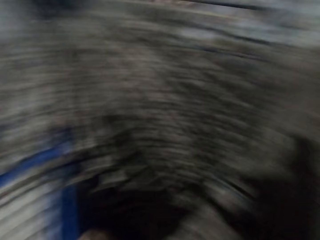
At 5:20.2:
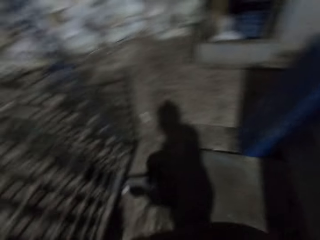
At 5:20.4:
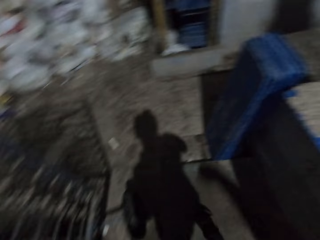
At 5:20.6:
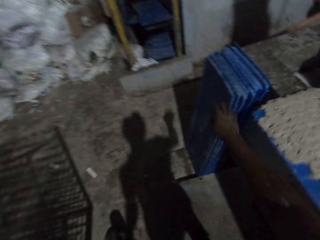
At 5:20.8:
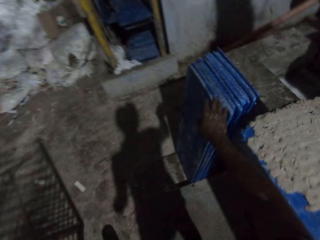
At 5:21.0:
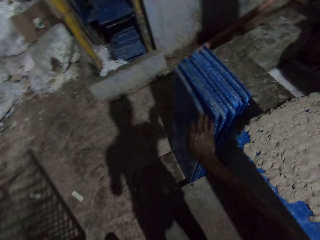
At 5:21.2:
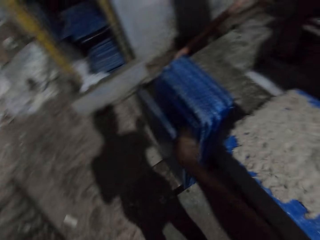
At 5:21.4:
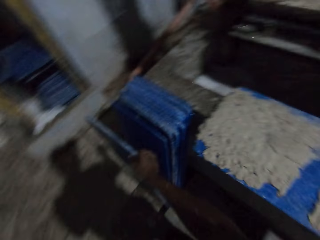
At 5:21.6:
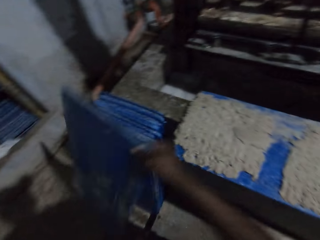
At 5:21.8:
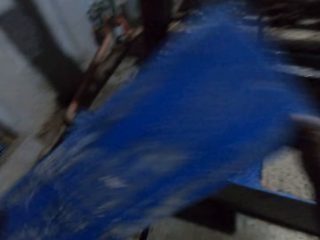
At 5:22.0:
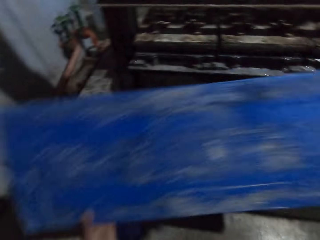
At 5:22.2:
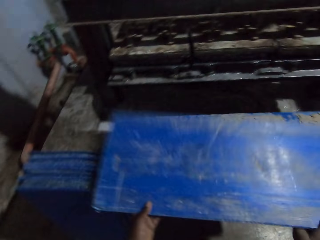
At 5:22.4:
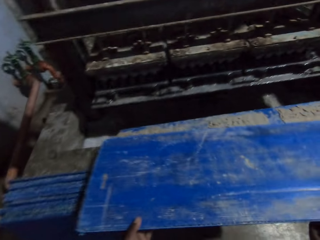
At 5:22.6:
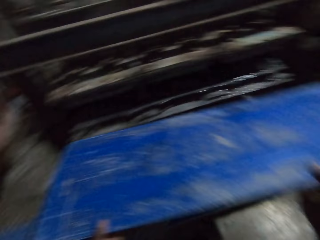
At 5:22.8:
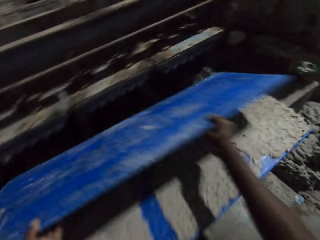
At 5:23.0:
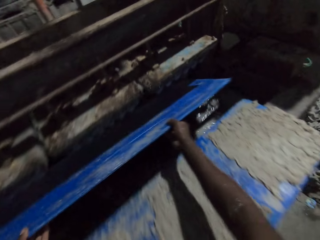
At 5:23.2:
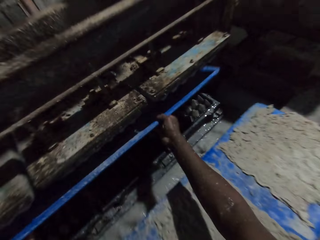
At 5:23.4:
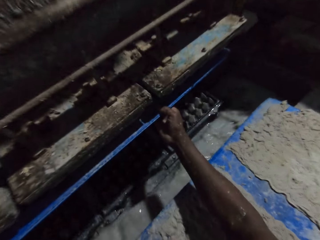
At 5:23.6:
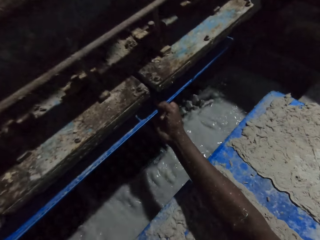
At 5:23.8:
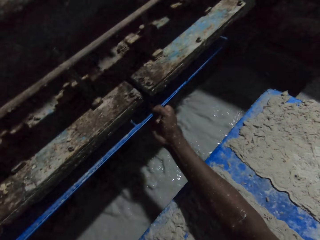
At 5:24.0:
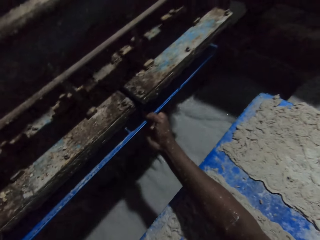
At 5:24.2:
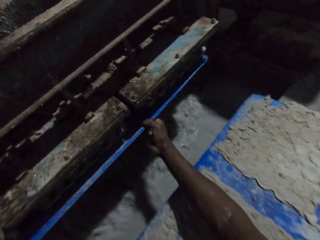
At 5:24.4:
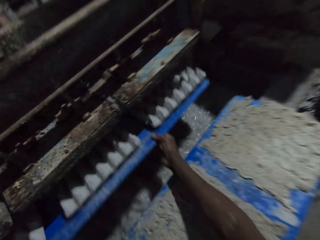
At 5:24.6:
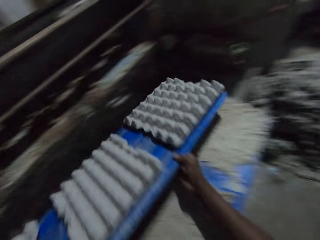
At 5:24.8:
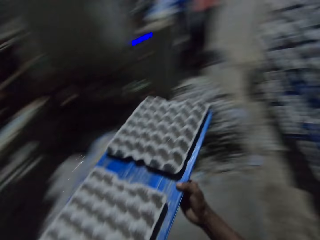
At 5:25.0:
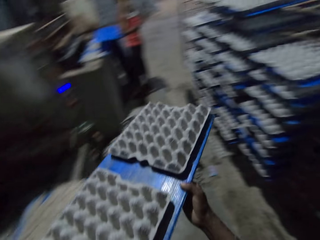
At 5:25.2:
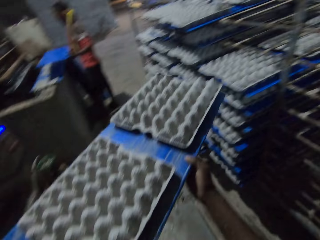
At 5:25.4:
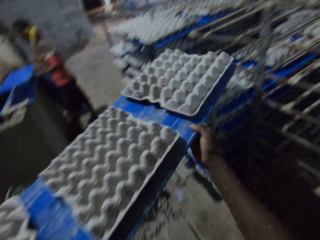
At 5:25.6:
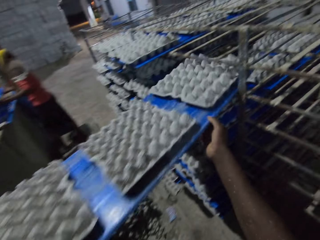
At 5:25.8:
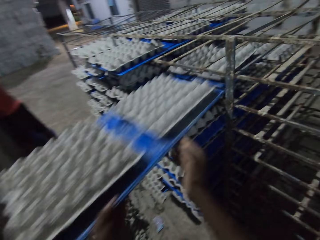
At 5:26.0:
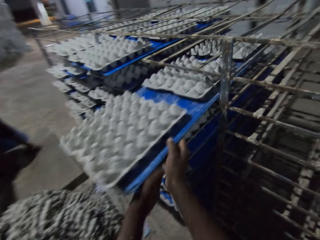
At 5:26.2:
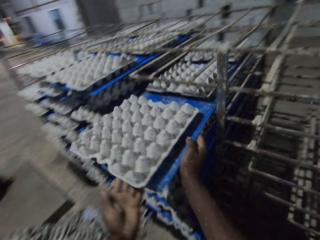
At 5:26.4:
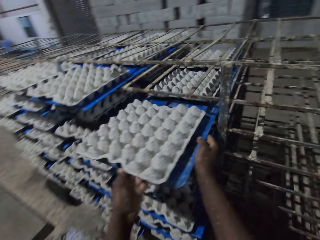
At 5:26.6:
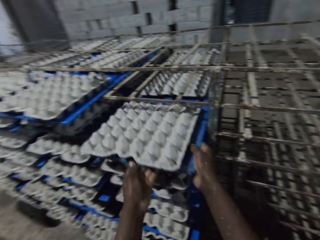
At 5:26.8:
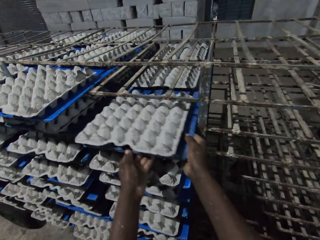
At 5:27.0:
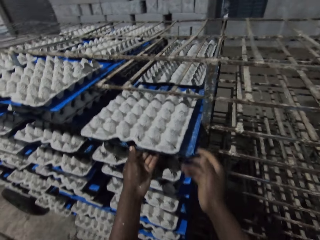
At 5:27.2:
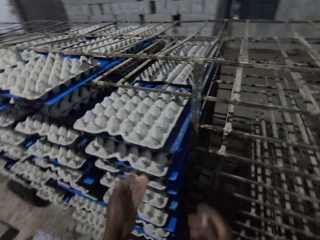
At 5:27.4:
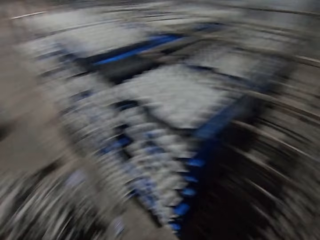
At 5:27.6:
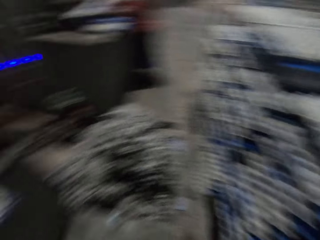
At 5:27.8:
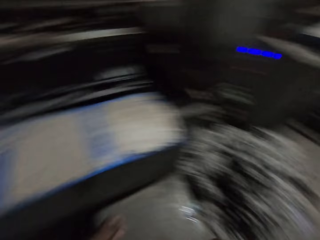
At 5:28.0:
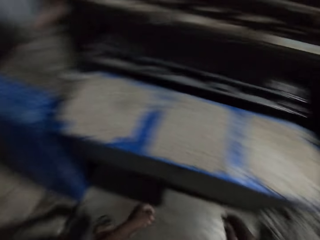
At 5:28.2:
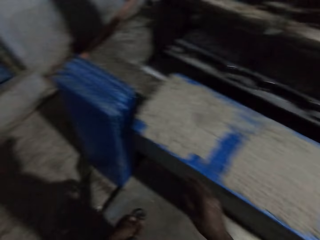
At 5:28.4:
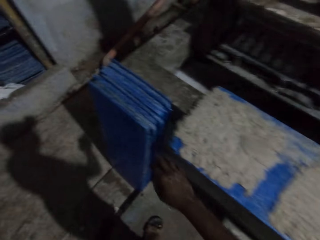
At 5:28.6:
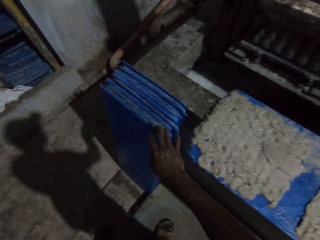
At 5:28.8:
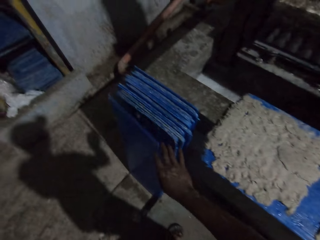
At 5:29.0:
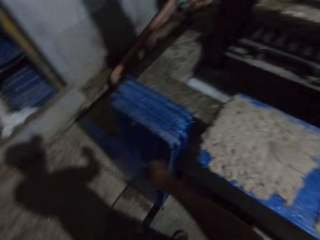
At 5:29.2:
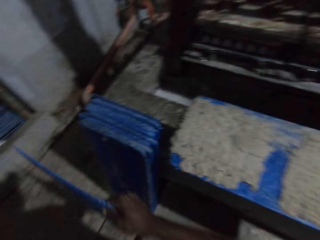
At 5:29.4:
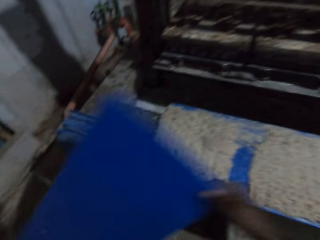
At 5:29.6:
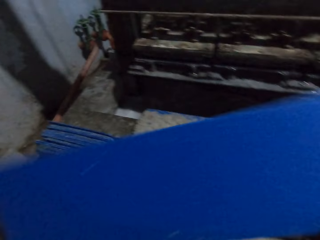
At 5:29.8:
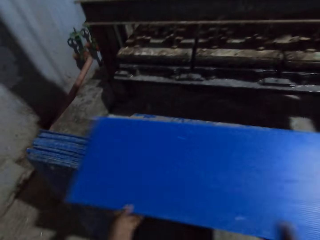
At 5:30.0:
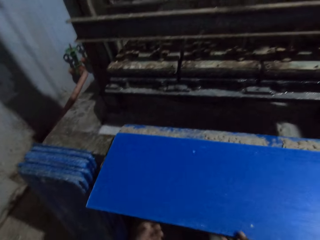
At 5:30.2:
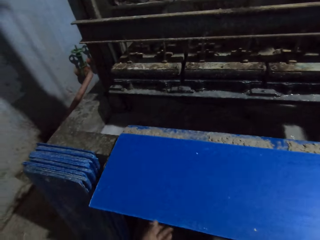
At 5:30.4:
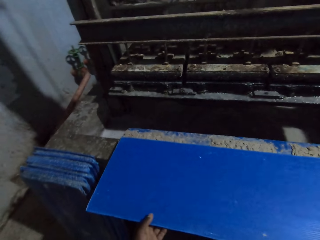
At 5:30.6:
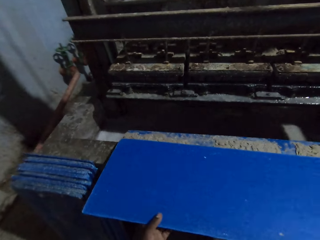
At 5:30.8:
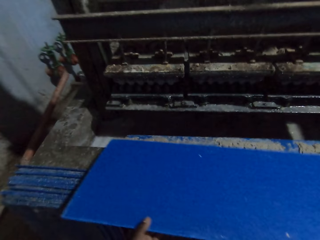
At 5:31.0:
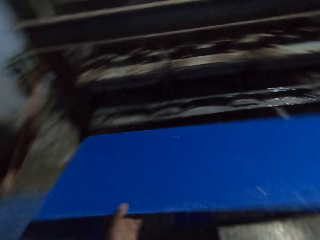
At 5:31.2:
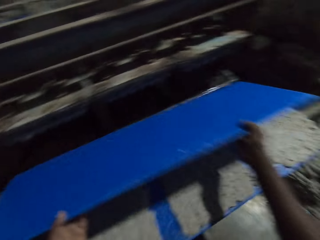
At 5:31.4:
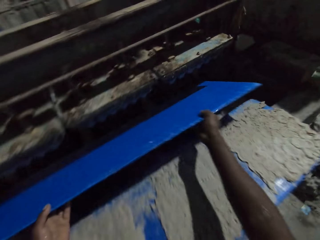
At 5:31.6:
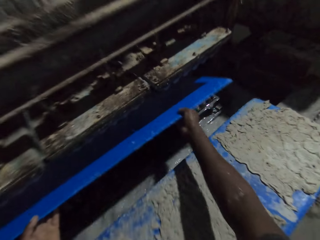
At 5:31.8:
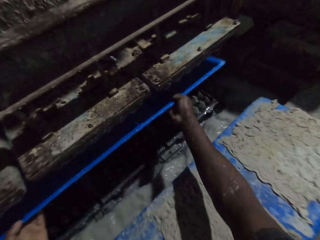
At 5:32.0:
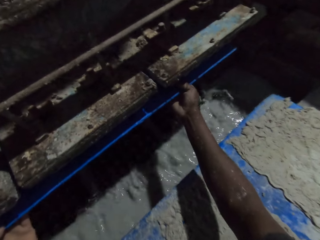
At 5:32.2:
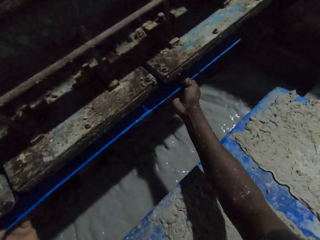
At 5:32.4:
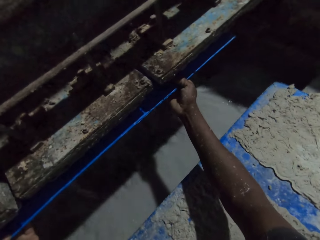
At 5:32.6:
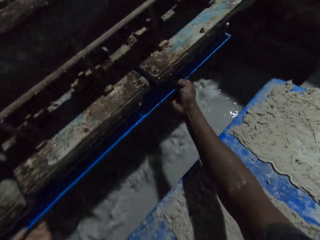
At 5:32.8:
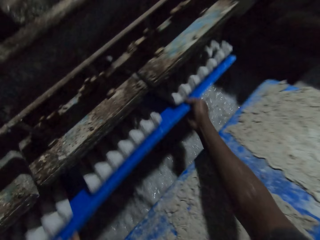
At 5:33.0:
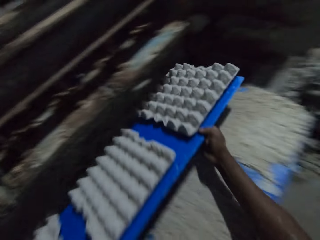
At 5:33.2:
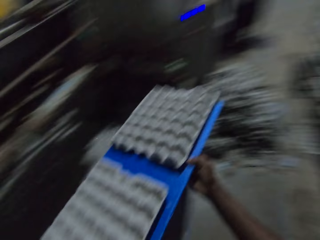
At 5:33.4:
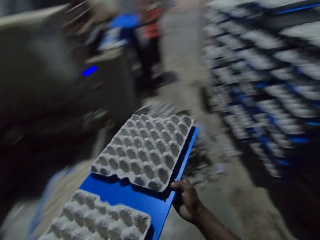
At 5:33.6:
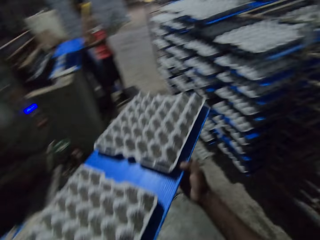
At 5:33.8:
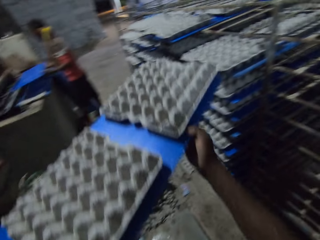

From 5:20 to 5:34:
The camera wearer picks a plank or shelving board from the floor with his right hand. He drops the plank on the pavement with both hands. He adjusts the shelving board. He puts the plank in the egg crate making machine with both hands. He collects trays in a tray machine. He brings the plank out of the egg crate making machine with both hands. A man carries a plank with both hands. The camera wearer drops the plank in the shelf with both hands. He puts trays in a tray trolley. He picks a plank from the floor with his right hand. He adjusts the shelving board. He drops the plank on the pavement with both hands. He puts the plank in the egg crate making machine with both hands. He collects trays in the tray machine. He brings the plank out of the egg crate making machine with both hands.

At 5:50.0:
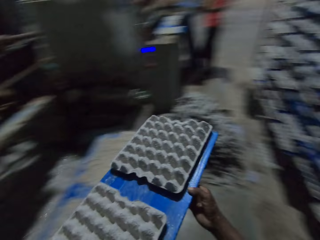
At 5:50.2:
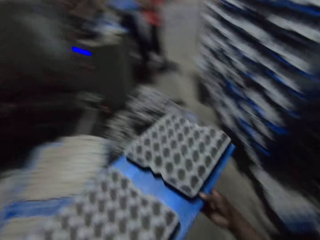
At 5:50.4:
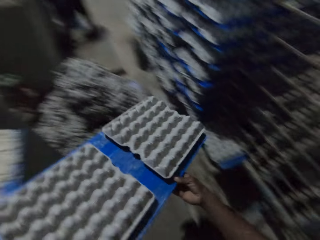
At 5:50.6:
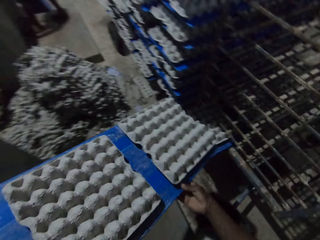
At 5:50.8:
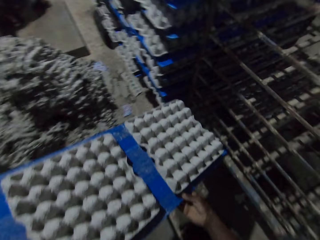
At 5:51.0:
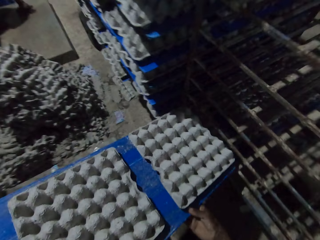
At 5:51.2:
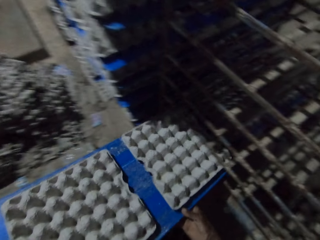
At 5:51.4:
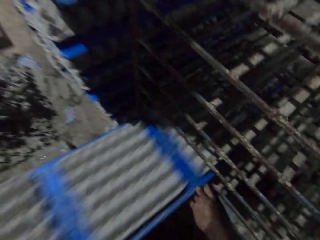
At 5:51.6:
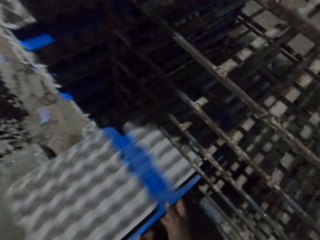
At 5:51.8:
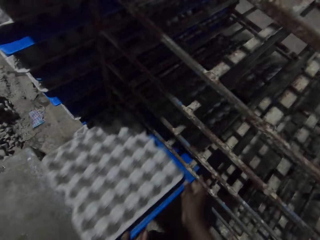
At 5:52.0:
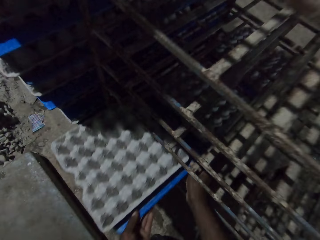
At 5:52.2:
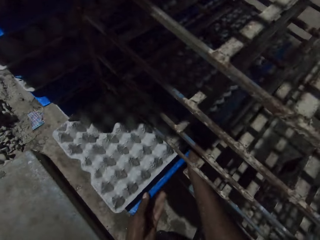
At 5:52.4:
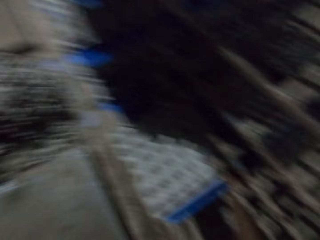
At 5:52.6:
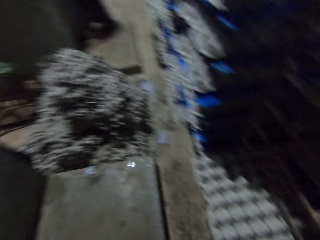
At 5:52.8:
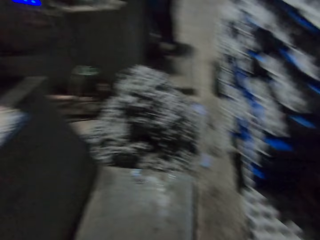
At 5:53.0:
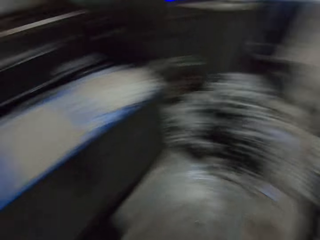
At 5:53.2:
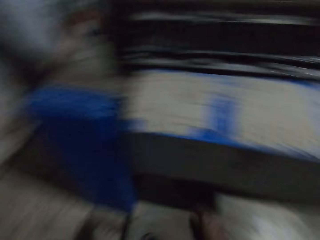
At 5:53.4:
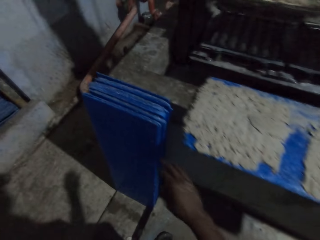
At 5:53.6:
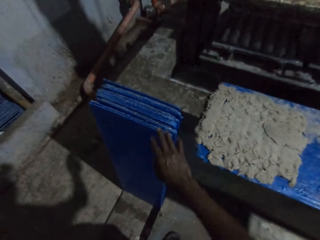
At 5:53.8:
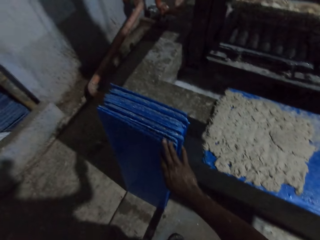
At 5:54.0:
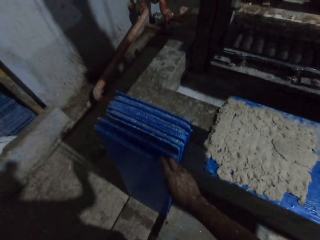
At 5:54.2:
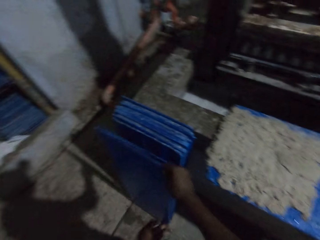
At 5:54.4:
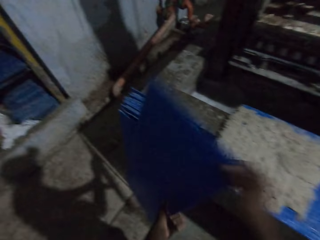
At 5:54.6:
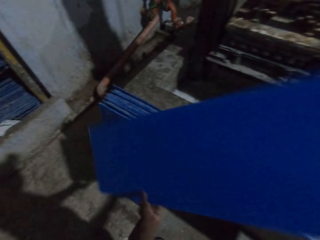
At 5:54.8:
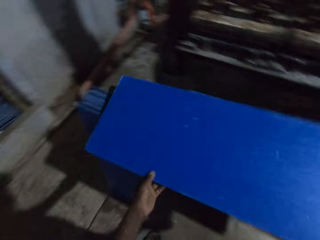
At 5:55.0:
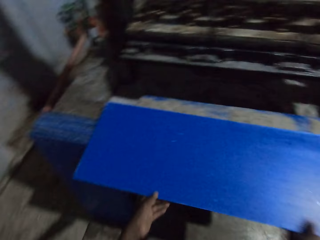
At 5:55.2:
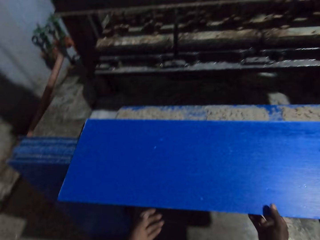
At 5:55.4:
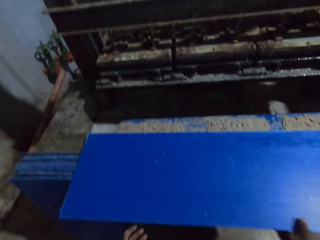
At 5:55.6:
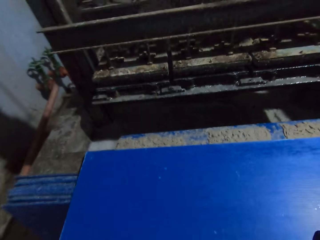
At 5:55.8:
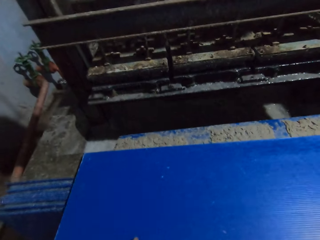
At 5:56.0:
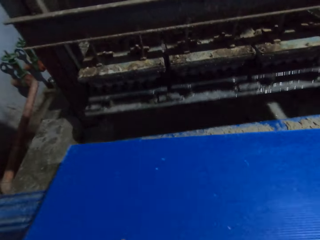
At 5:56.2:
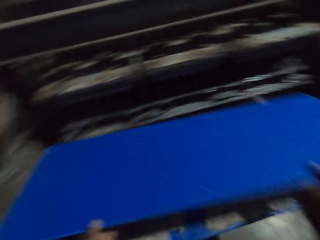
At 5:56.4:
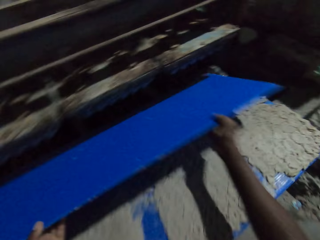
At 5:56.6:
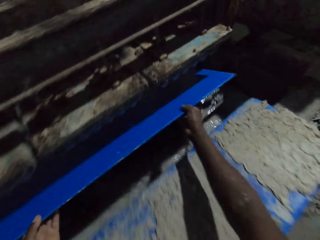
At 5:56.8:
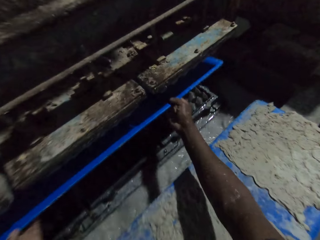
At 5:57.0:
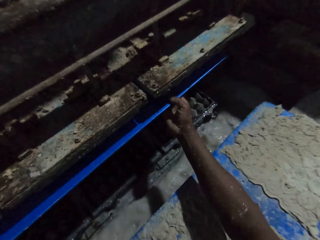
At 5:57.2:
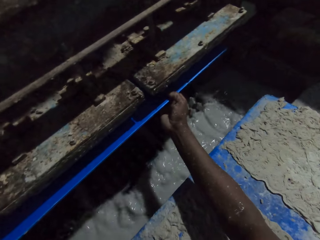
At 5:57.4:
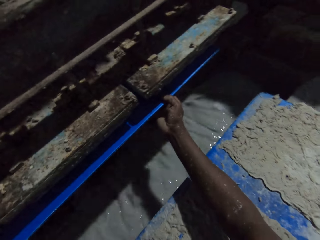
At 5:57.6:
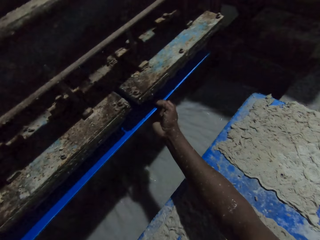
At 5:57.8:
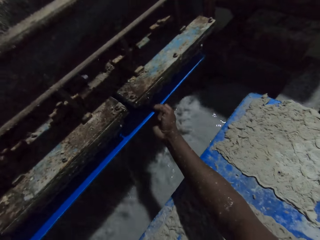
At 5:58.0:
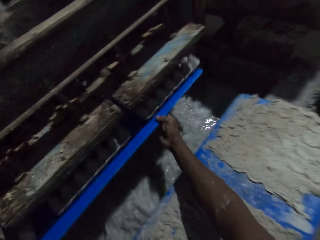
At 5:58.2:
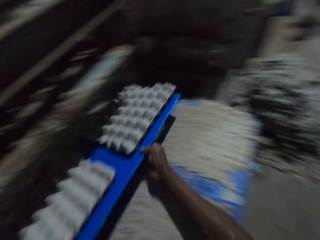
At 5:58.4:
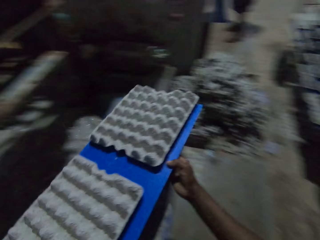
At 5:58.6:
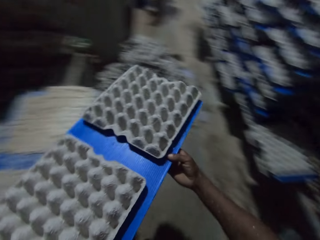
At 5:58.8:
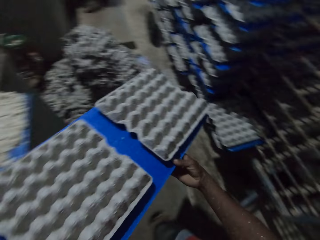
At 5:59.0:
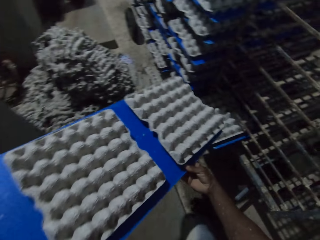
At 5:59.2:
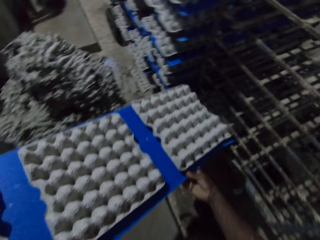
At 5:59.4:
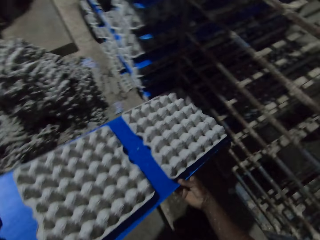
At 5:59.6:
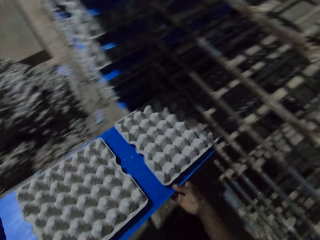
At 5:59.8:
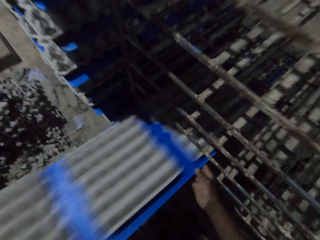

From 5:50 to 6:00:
A man carries a plank with both hands. The camera wearer drops the plank in the shelf with both hands. He puts trays in a tray trolley. He picks a plank or shelving board from the floor with his right hand. He adjusts the shelving board. He drops the plank on the pavement with both hands. He puts the plank in the egg crate making machine with both hands. He collects trays in a tray machine. He brings the plank out of the egg crate making machine with both hands. He drops the plank in the shelf with both hands.
